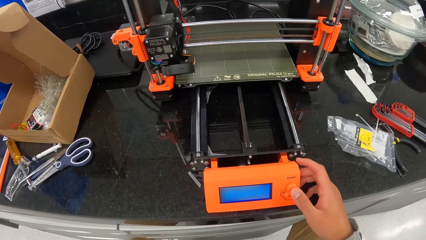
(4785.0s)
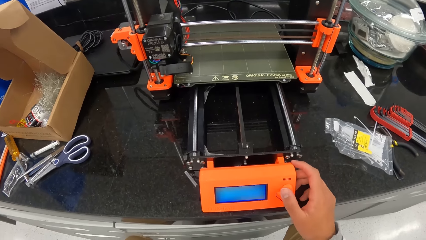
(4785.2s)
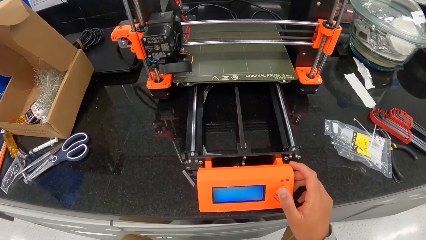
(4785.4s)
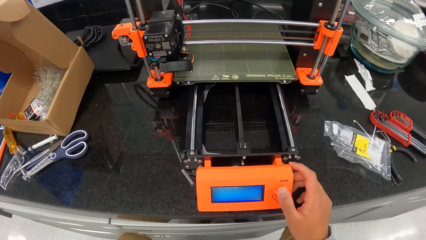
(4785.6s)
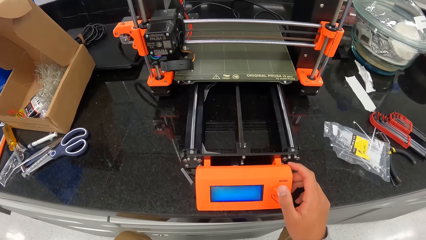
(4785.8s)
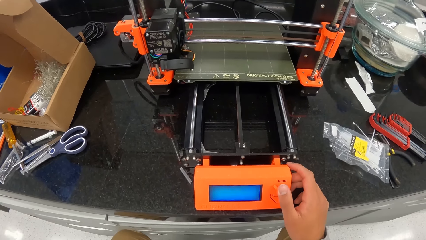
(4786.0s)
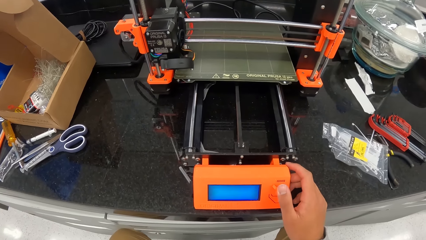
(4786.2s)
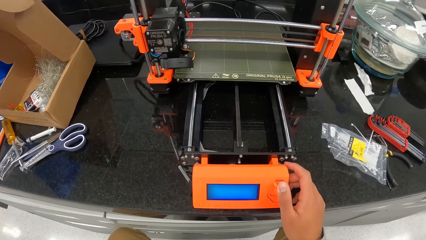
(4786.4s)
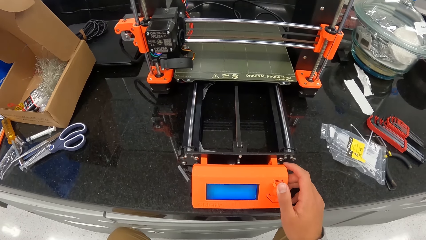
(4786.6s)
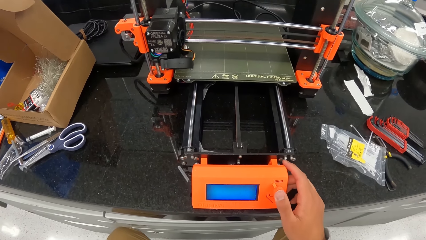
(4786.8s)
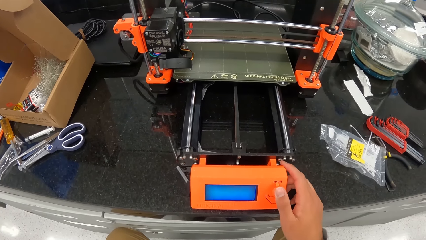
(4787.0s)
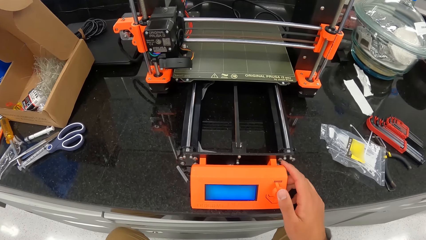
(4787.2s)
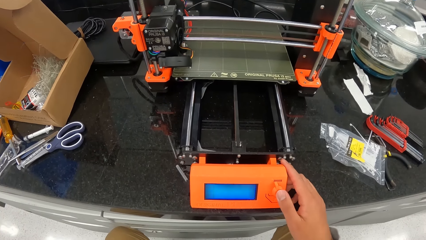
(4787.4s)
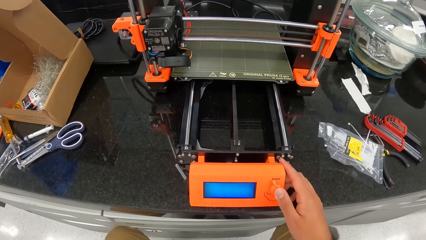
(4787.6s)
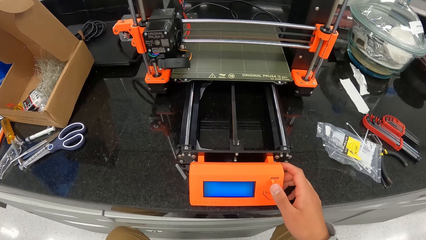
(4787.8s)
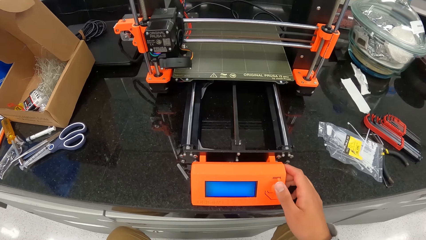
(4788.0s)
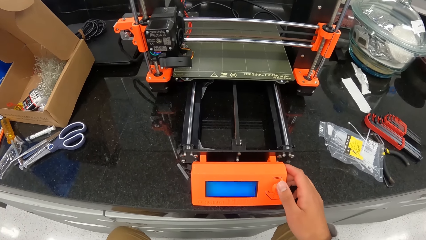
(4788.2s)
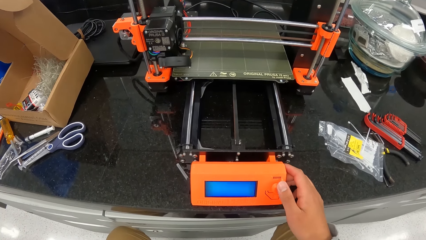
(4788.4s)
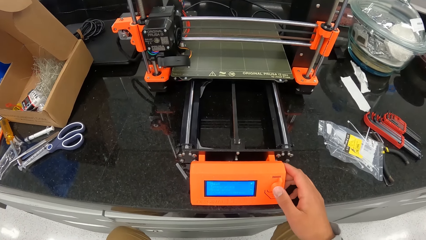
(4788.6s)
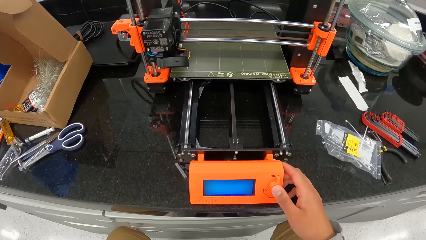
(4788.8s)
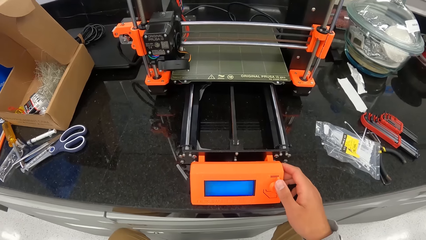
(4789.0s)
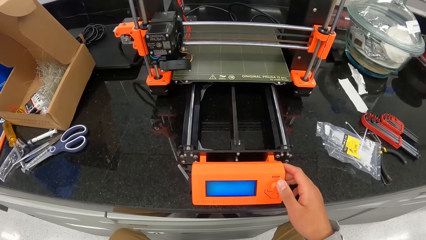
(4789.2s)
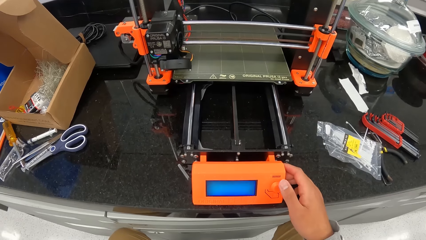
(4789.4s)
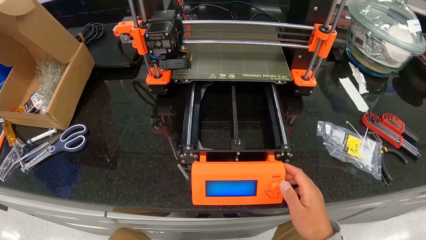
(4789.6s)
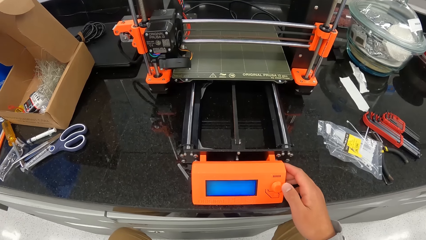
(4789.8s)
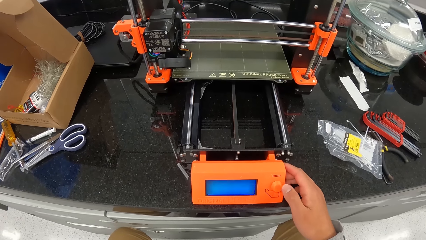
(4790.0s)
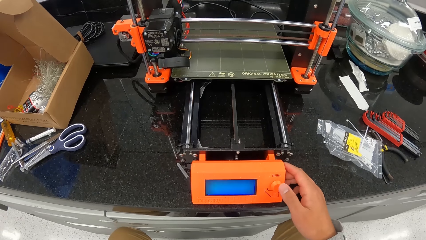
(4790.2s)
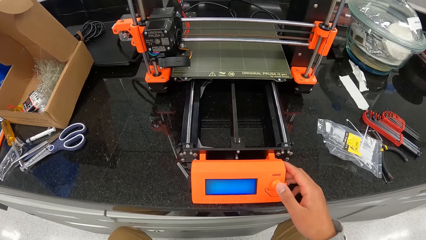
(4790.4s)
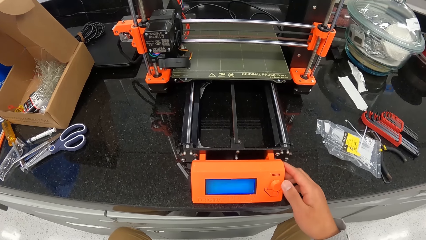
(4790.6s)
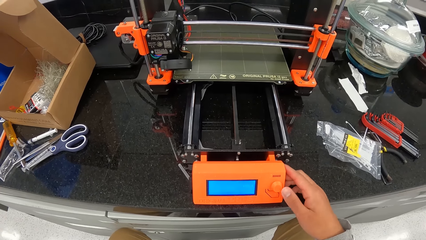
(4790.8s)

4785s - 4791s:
The camera wearer presses the control panel with his right hand. He adjusts the scanning machine.

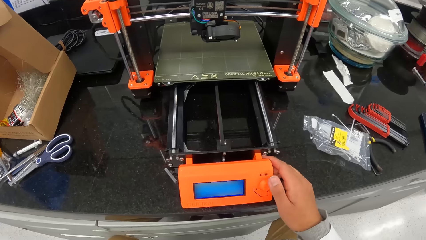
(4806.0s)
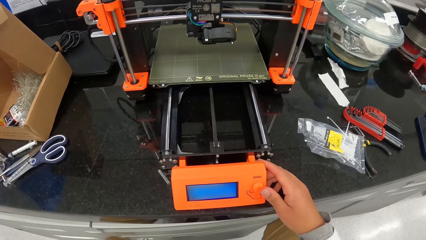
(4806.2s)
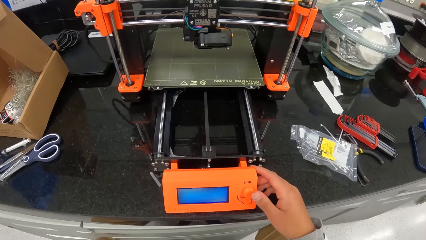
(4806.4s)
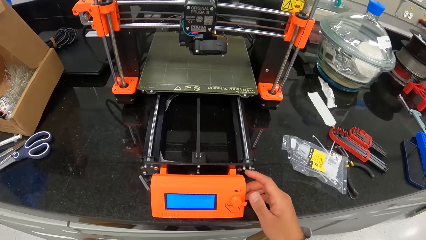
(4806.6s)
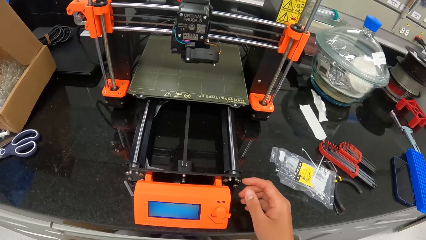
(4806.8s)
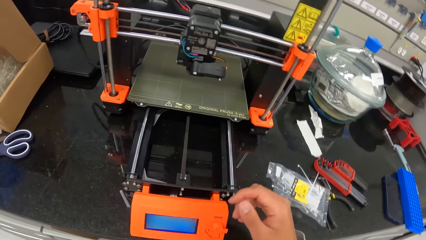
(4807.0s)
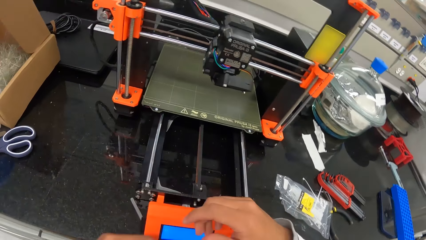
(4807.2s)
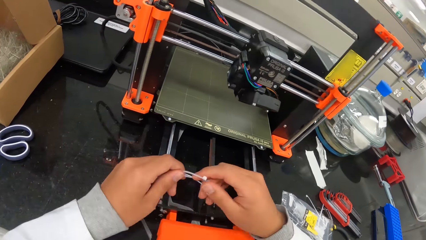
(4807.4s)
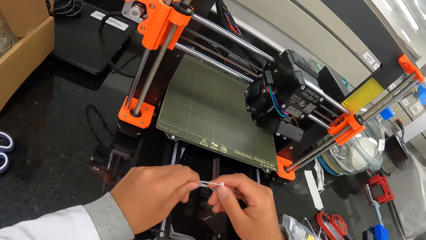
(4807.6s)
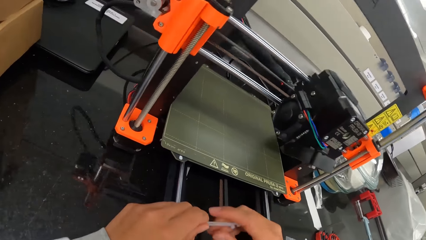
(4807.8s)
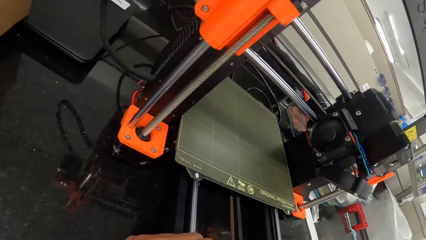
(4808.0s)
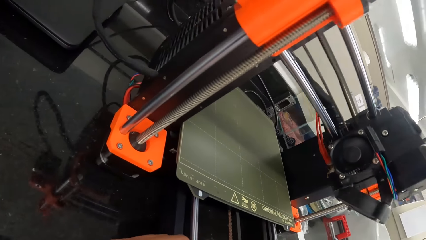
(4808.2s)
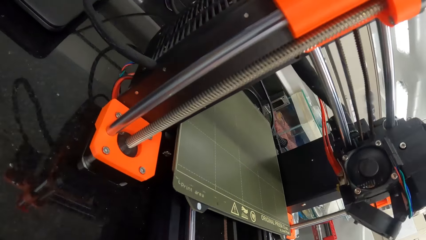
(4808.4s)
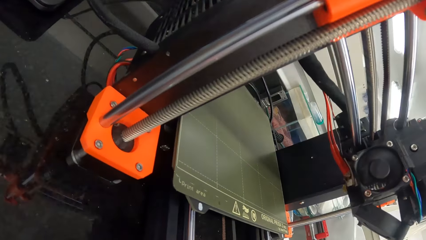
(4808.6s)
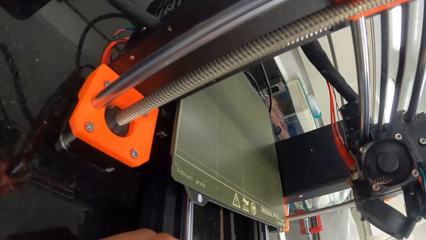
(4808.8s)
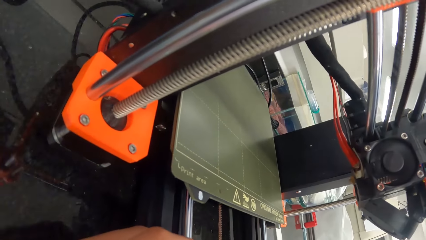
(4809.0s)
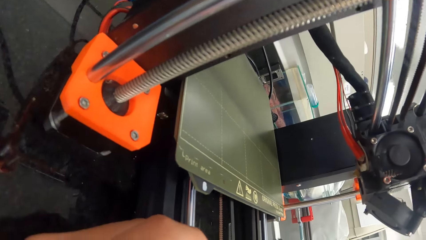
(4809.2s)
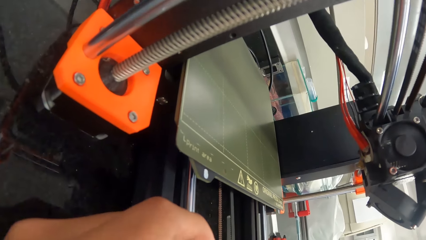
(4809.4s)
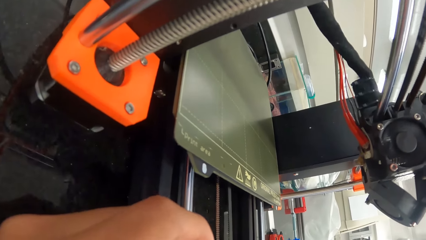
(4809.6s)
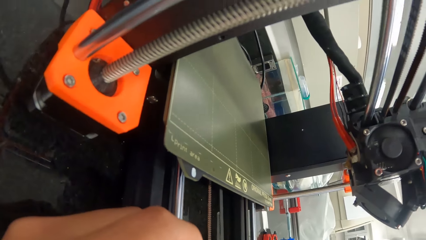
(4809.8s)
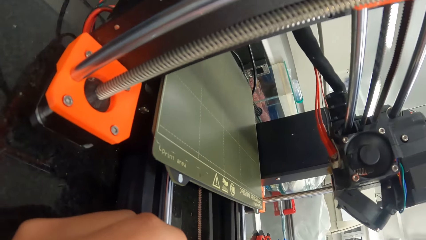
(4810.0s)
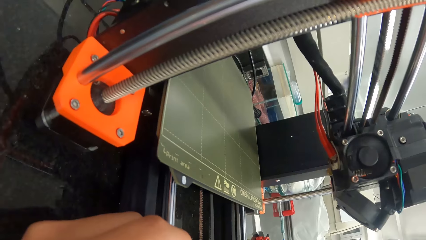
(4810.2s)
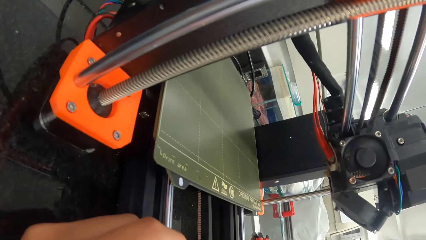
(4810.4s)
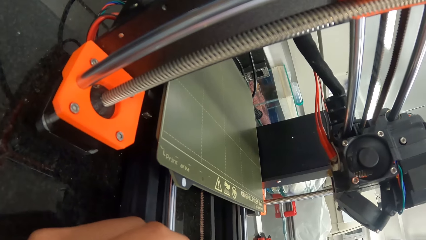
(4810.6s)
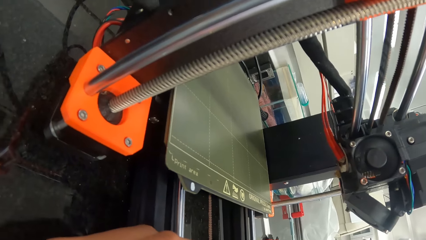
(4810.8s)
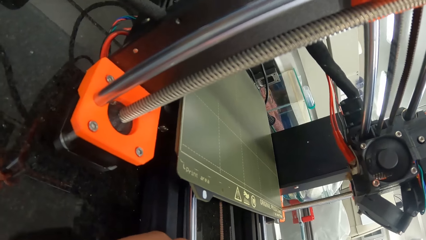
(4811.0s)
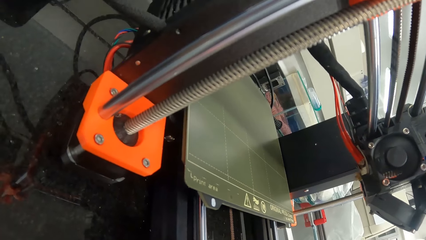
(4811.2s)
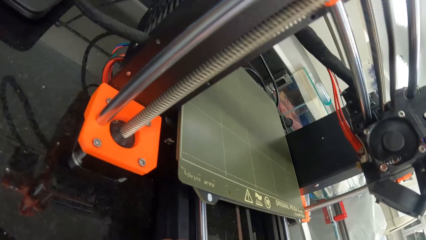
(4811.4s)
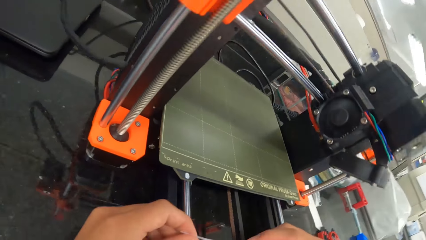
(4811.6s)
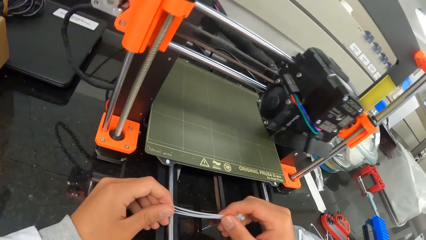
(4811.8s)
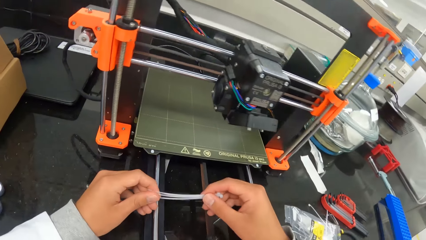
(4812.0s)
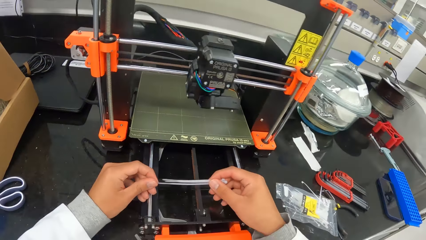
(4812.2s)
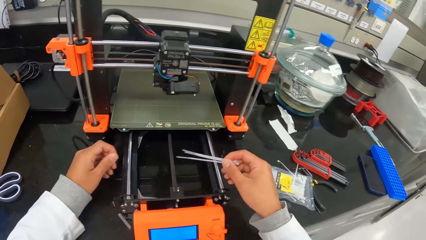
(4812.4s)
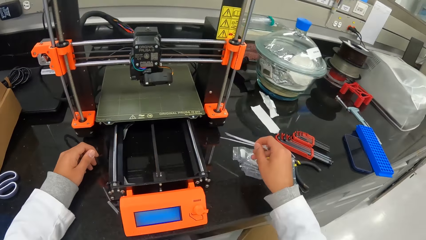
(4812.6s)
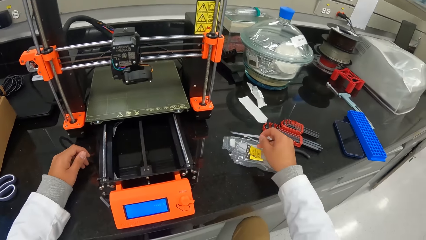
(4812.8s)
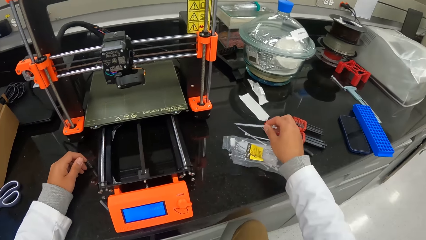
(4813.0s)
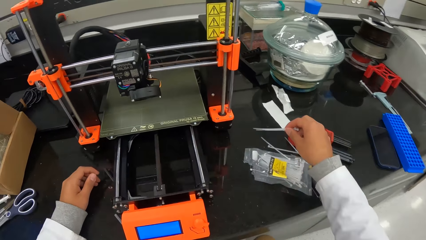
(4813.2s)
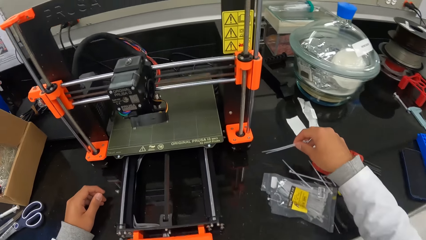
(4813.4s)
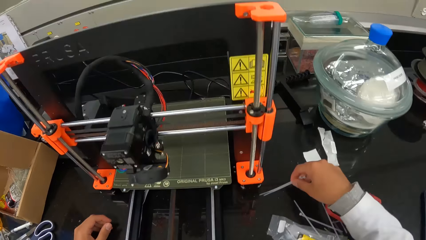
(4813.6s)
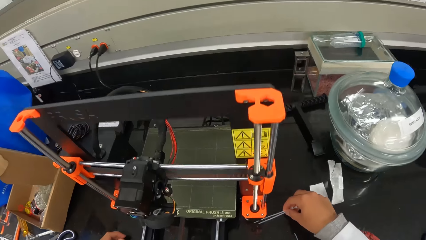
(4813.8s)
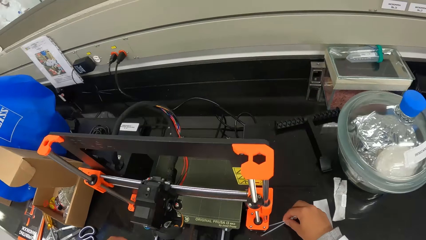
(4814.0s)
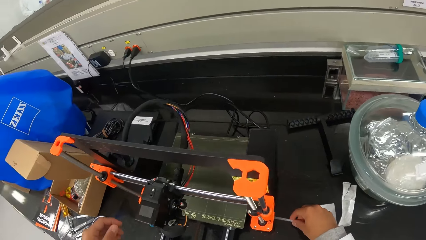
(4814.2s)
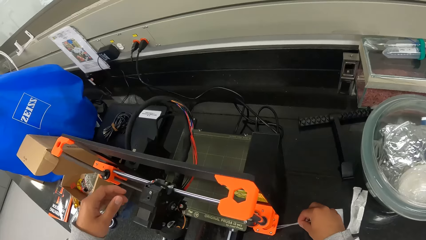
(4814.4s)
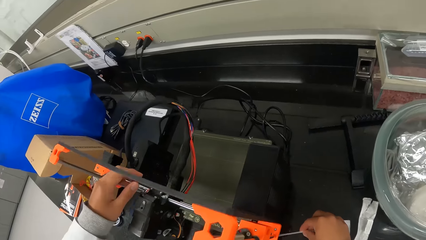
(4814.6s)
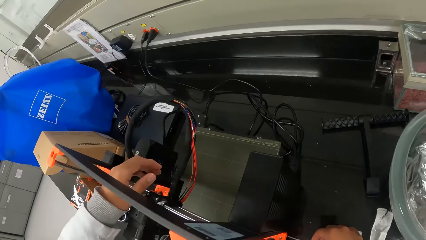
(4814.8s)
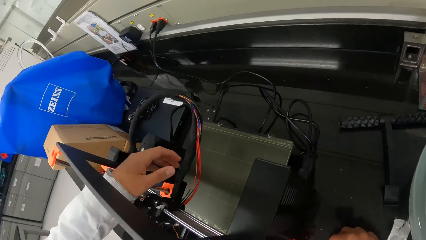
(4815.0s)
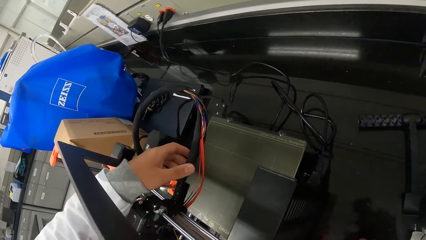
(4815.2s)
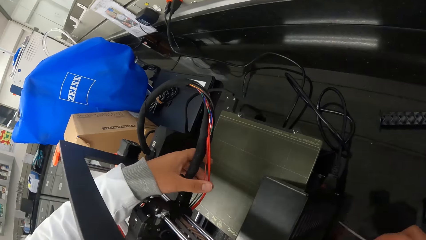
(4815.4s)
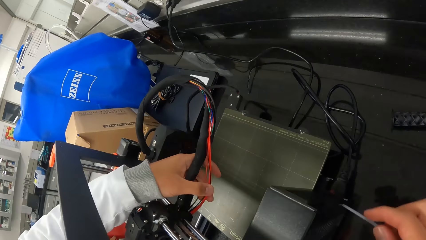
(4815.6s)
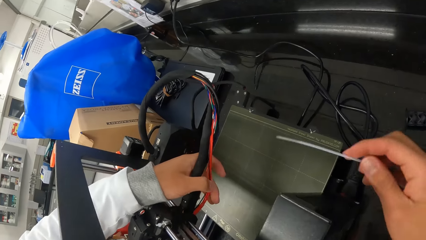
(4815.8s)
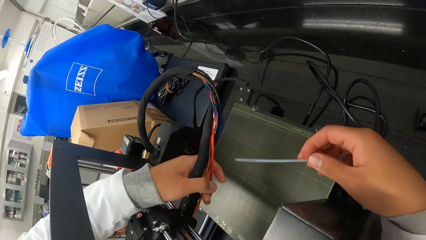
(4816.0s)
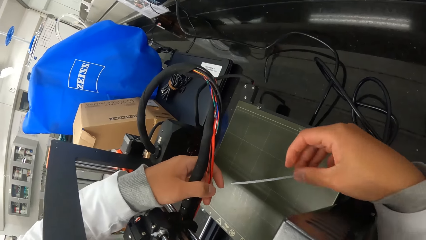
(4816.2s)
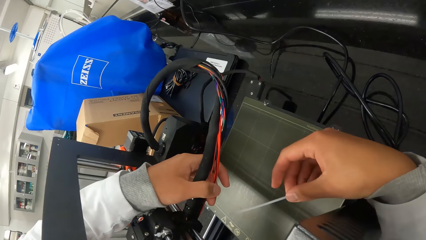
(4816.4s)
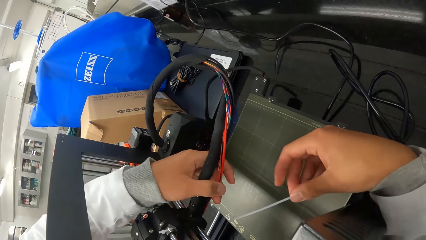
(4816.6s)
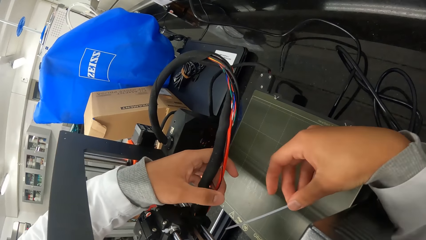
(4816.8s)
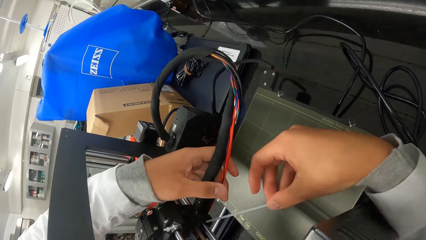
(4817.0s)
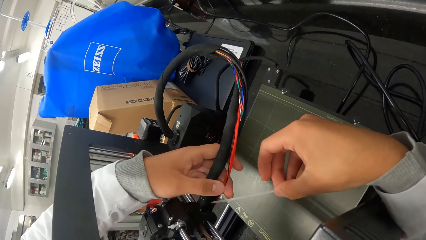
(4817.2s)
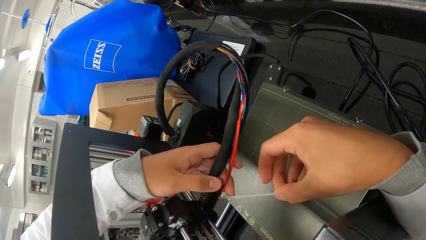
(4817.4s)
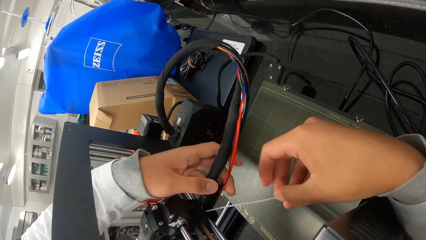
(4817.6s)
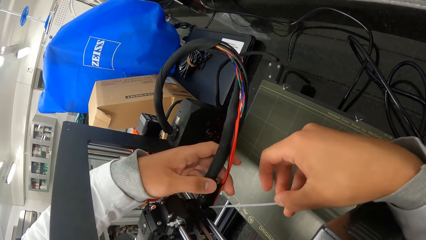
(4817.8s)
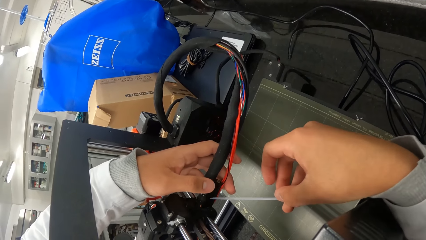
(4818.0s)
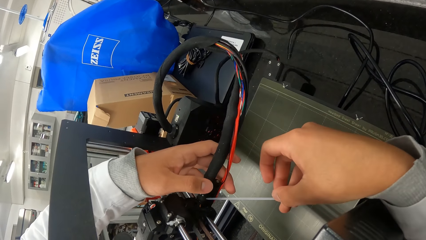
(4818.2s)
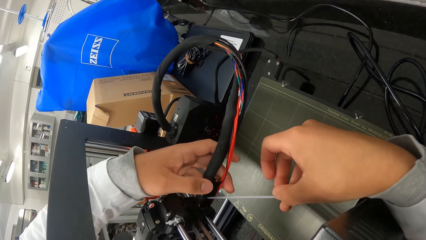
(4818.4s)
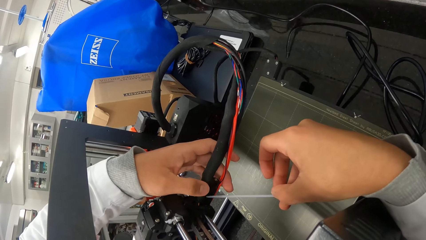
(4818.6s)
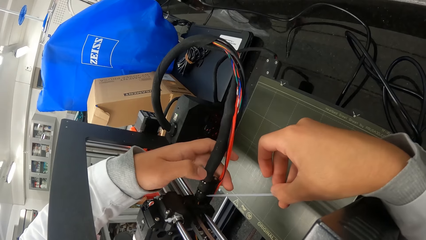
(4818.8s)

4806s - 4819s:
The camera wearer holds the plastic tie with both hands. He looks at the scanning machine. He drops the plastic tie on the table with his right hand. He takes the plastic rods on the table. He repairs the scanning machine. He holds the wire with his left hand.
